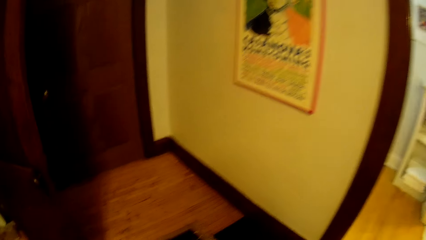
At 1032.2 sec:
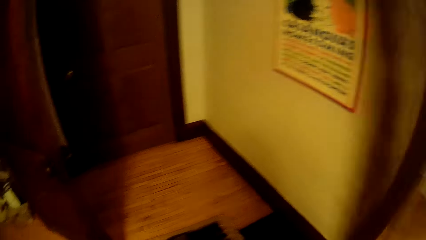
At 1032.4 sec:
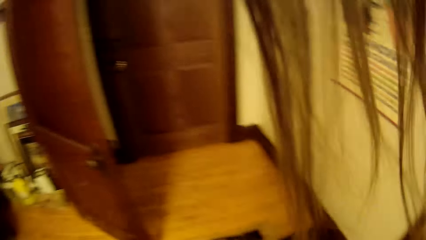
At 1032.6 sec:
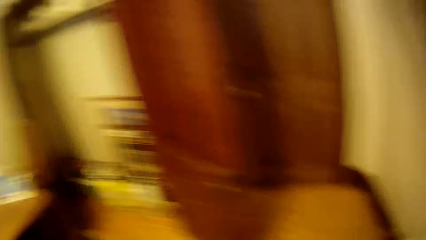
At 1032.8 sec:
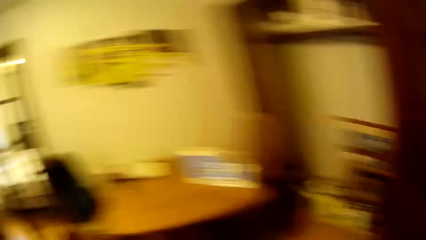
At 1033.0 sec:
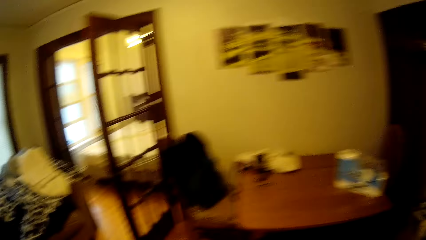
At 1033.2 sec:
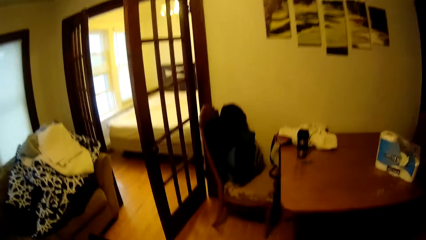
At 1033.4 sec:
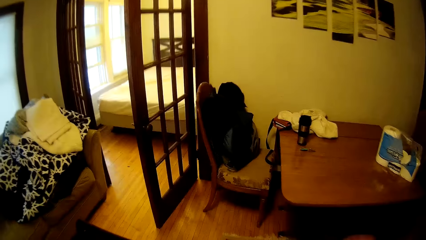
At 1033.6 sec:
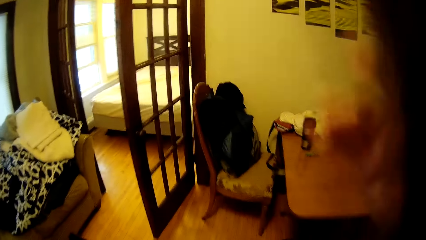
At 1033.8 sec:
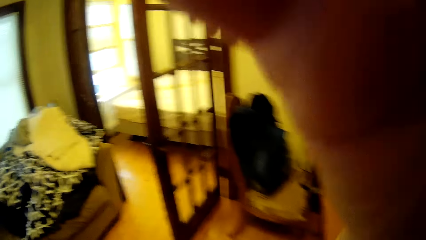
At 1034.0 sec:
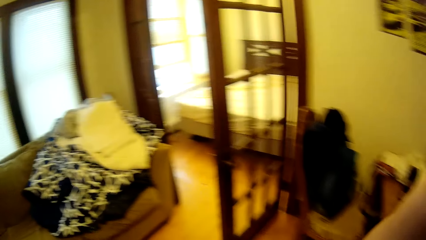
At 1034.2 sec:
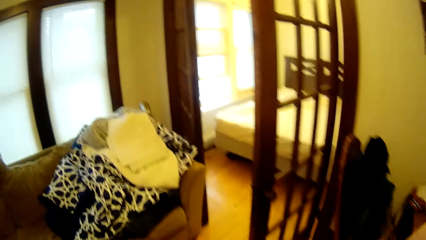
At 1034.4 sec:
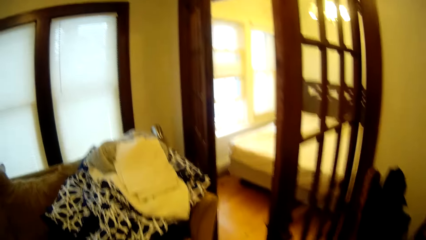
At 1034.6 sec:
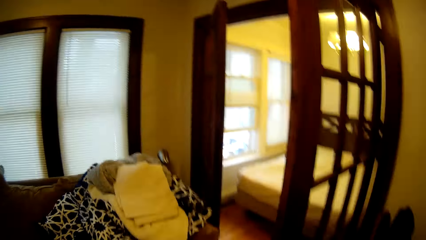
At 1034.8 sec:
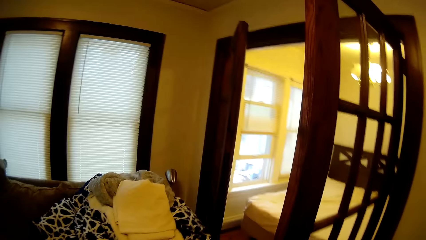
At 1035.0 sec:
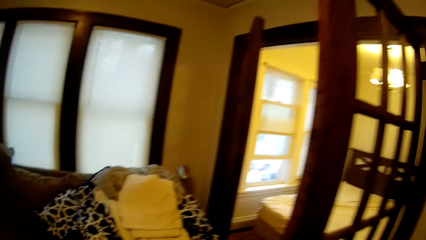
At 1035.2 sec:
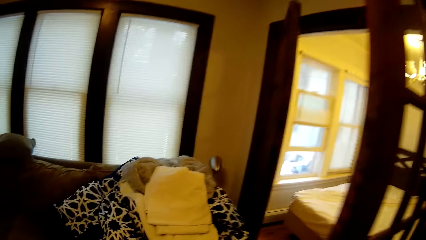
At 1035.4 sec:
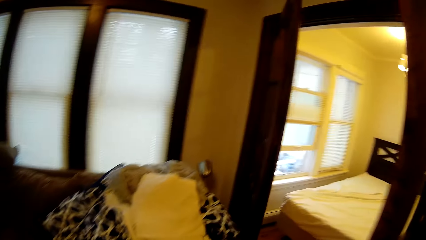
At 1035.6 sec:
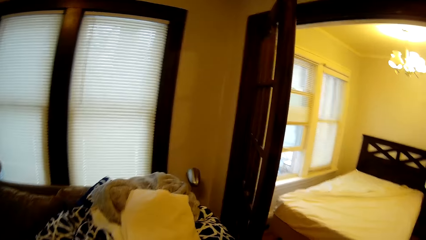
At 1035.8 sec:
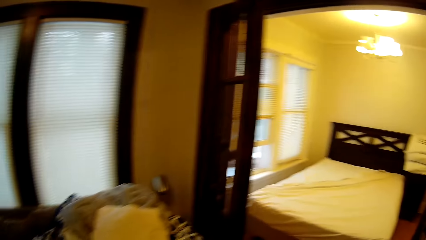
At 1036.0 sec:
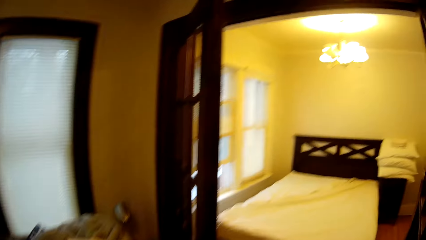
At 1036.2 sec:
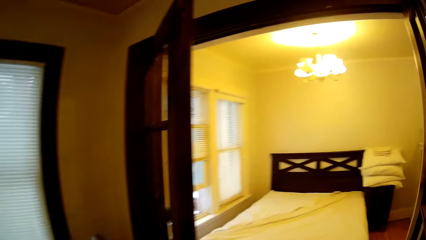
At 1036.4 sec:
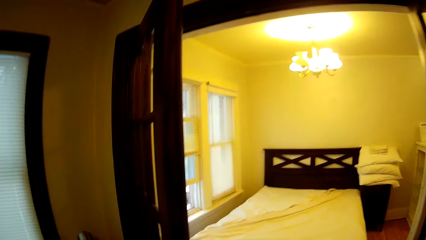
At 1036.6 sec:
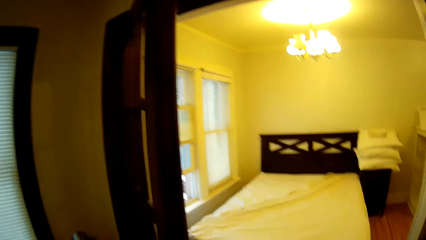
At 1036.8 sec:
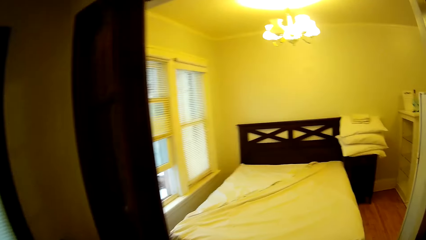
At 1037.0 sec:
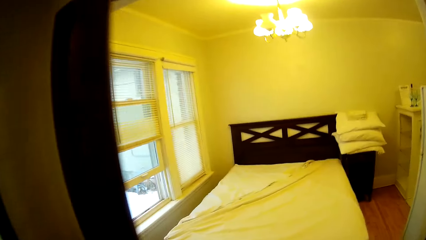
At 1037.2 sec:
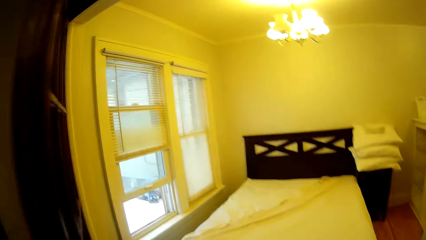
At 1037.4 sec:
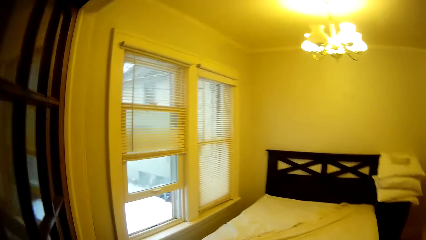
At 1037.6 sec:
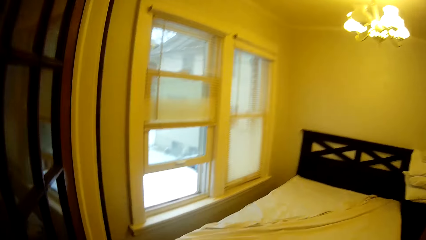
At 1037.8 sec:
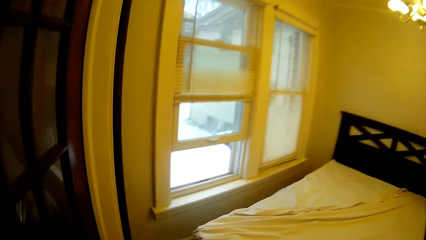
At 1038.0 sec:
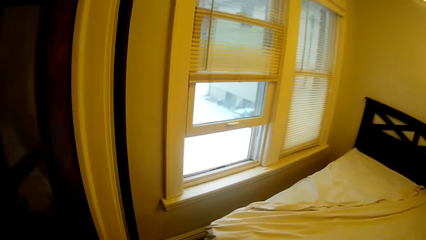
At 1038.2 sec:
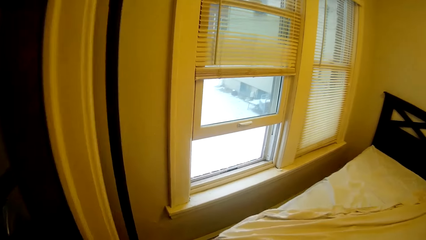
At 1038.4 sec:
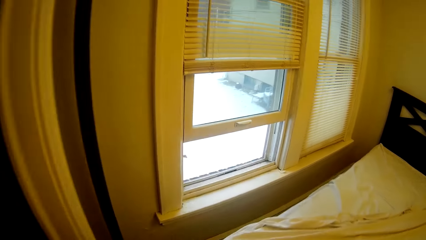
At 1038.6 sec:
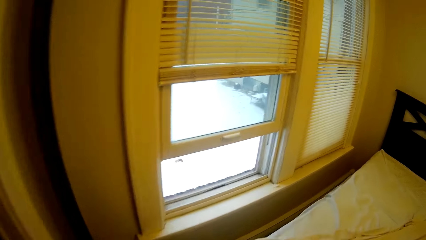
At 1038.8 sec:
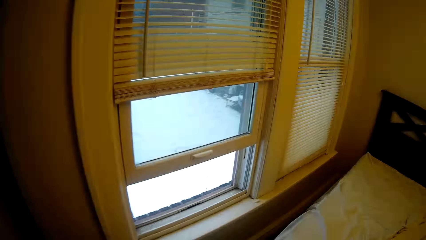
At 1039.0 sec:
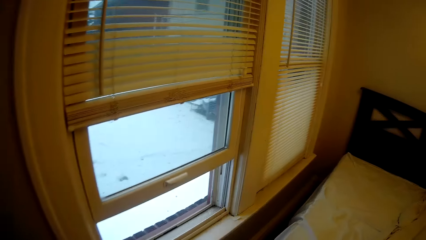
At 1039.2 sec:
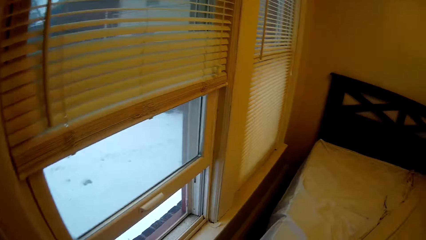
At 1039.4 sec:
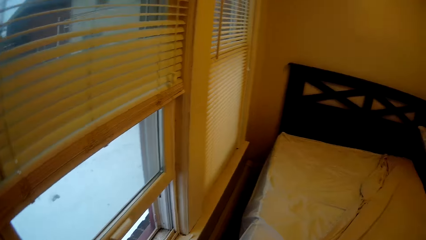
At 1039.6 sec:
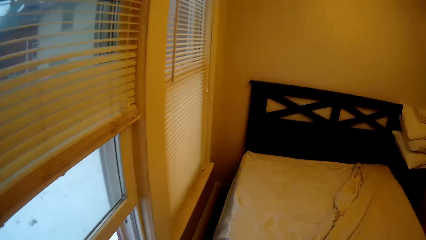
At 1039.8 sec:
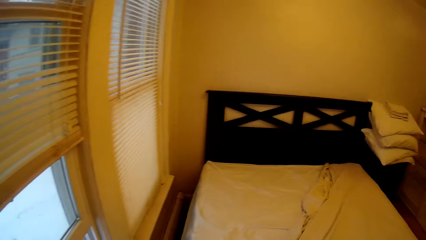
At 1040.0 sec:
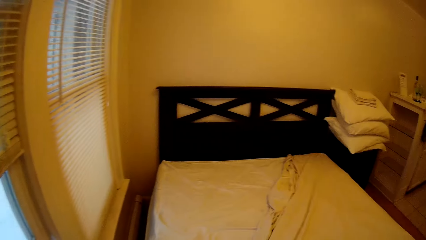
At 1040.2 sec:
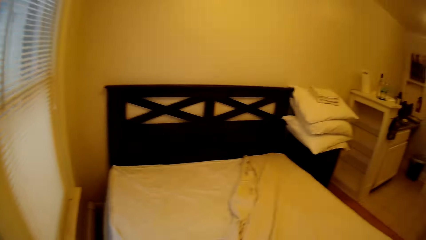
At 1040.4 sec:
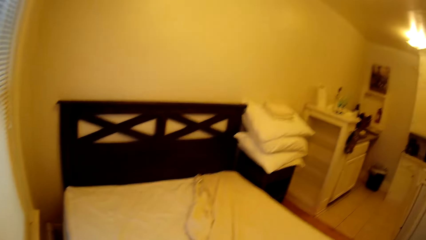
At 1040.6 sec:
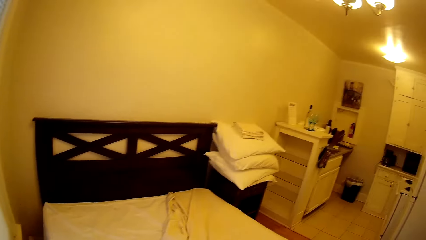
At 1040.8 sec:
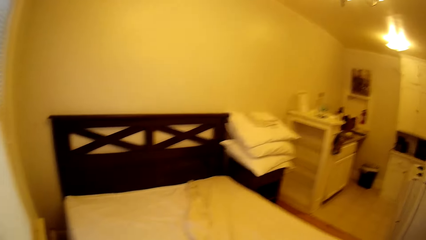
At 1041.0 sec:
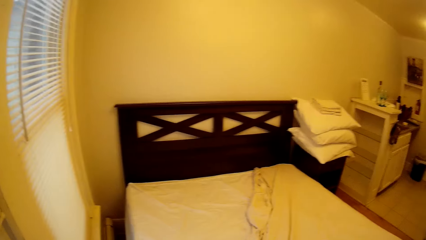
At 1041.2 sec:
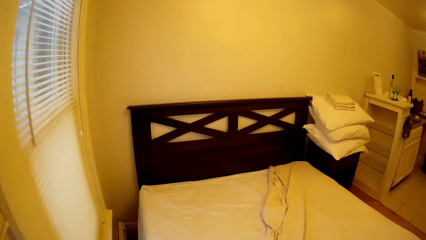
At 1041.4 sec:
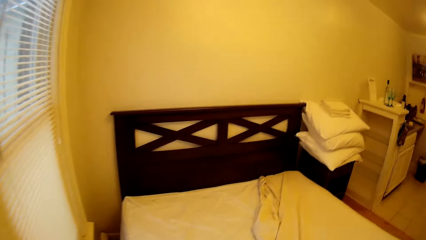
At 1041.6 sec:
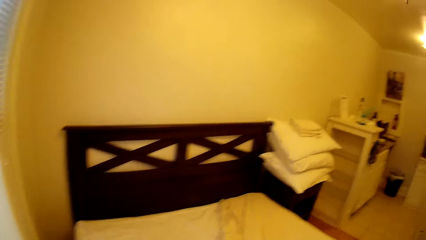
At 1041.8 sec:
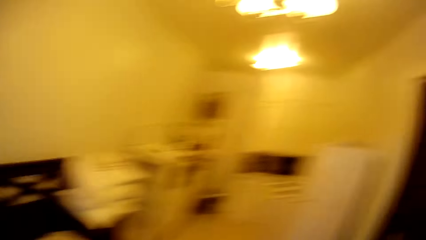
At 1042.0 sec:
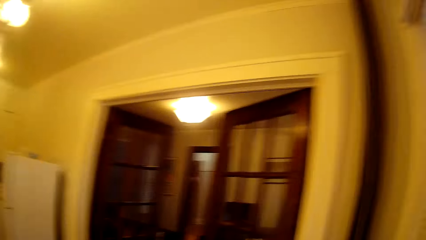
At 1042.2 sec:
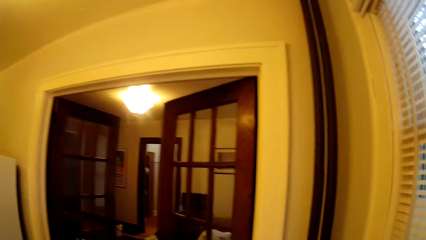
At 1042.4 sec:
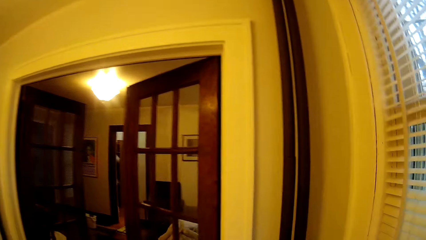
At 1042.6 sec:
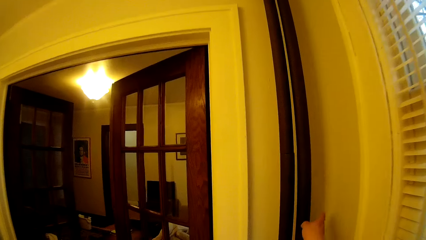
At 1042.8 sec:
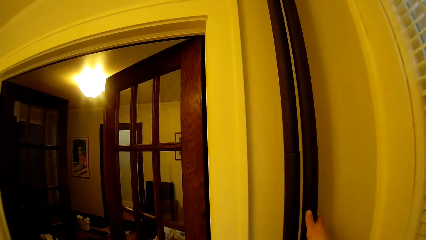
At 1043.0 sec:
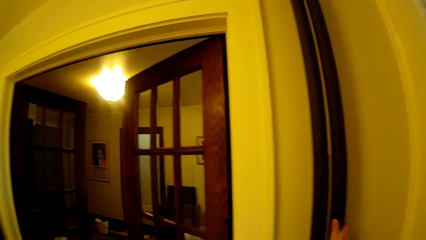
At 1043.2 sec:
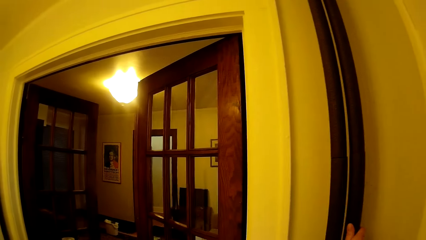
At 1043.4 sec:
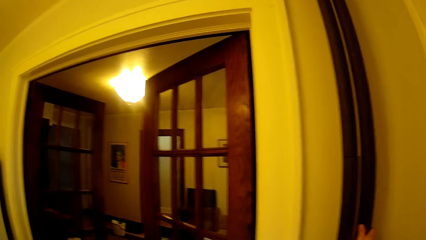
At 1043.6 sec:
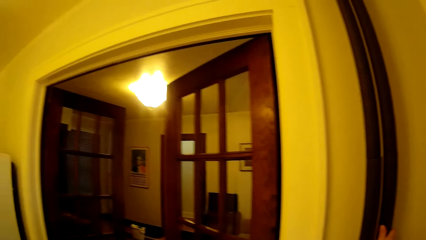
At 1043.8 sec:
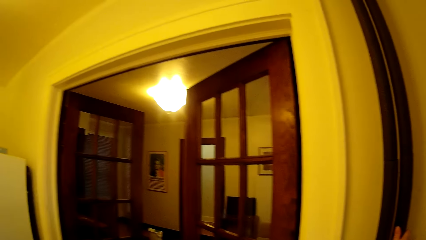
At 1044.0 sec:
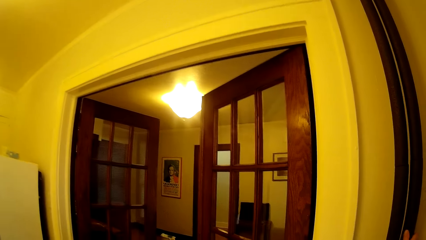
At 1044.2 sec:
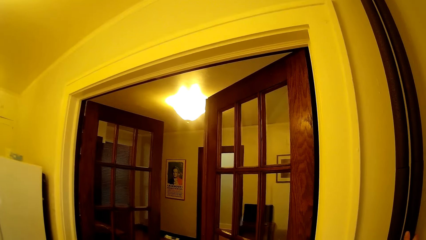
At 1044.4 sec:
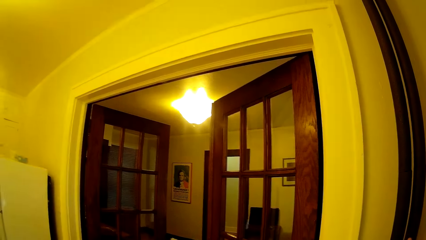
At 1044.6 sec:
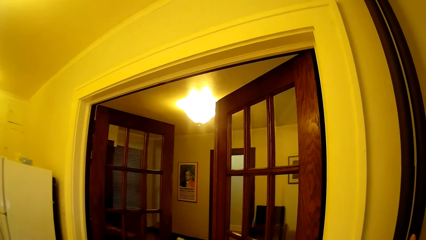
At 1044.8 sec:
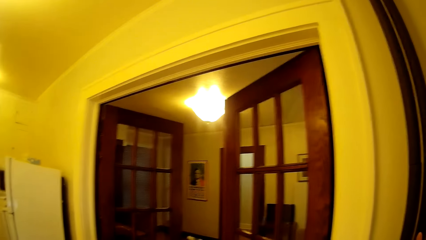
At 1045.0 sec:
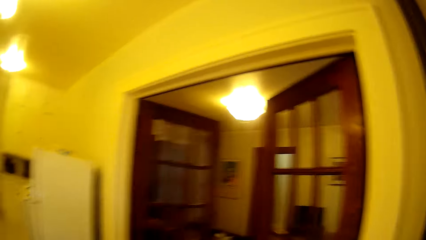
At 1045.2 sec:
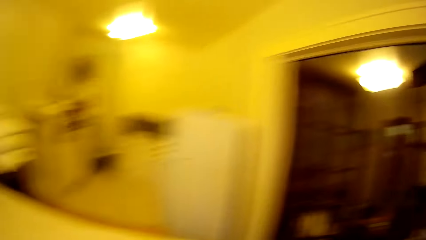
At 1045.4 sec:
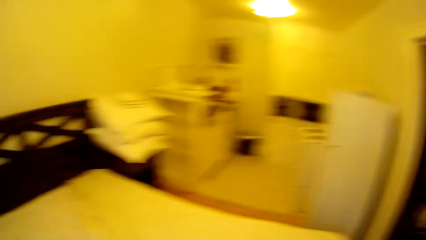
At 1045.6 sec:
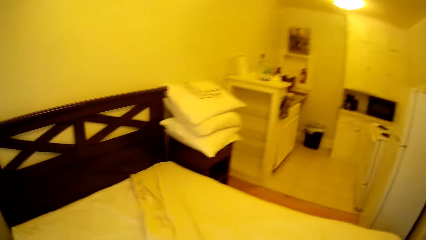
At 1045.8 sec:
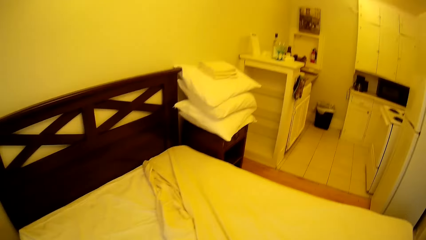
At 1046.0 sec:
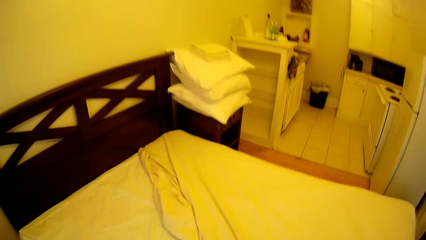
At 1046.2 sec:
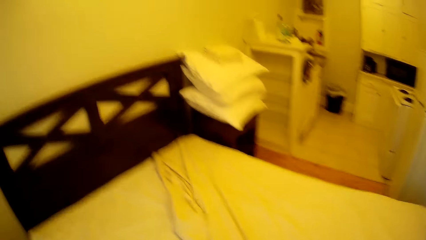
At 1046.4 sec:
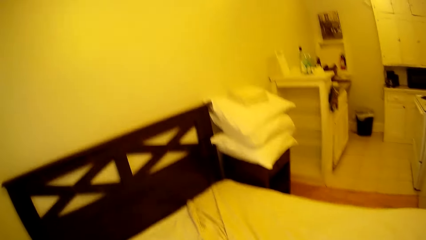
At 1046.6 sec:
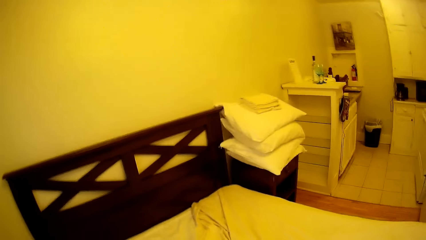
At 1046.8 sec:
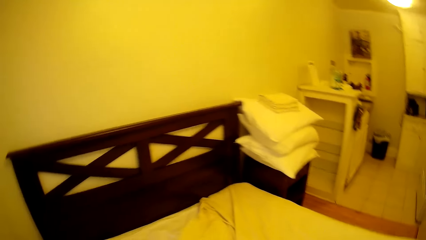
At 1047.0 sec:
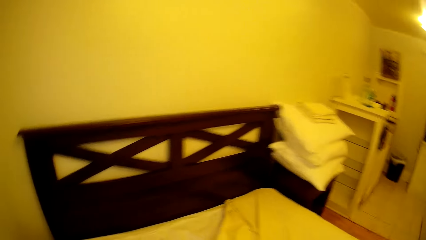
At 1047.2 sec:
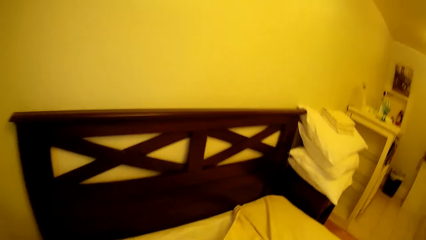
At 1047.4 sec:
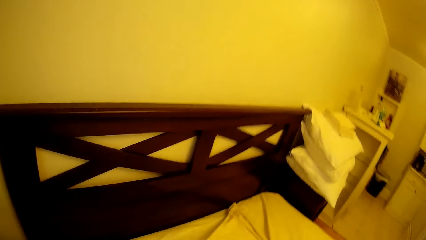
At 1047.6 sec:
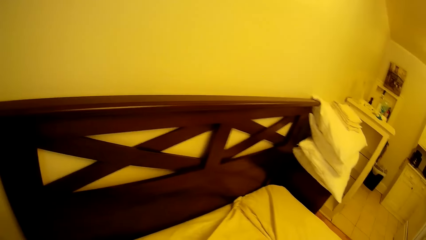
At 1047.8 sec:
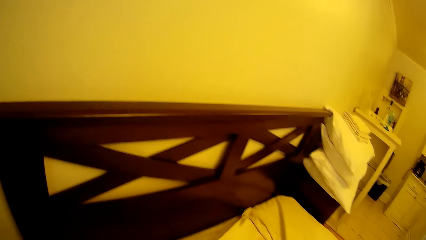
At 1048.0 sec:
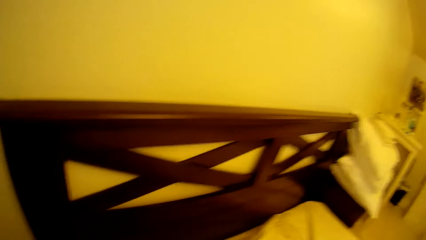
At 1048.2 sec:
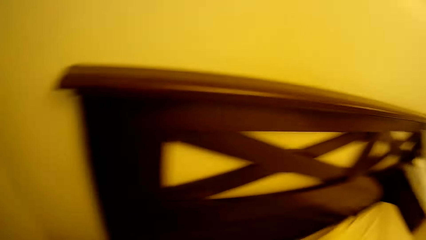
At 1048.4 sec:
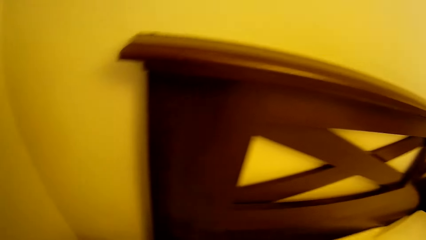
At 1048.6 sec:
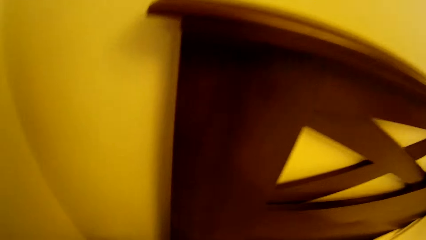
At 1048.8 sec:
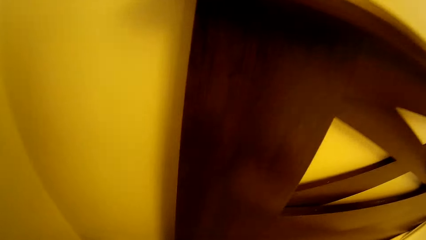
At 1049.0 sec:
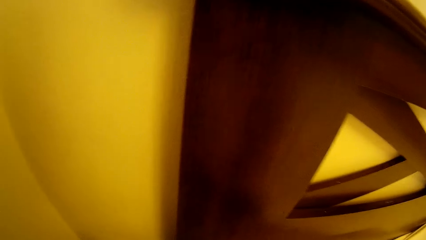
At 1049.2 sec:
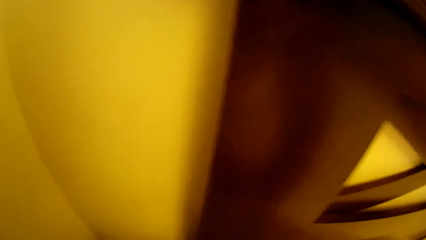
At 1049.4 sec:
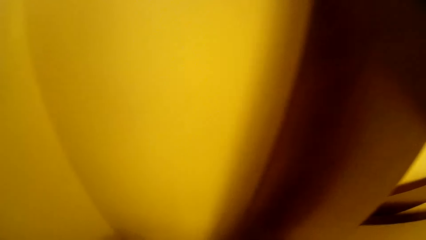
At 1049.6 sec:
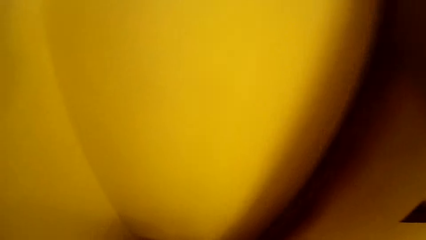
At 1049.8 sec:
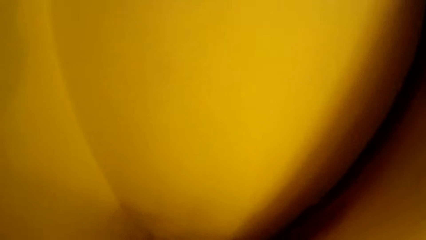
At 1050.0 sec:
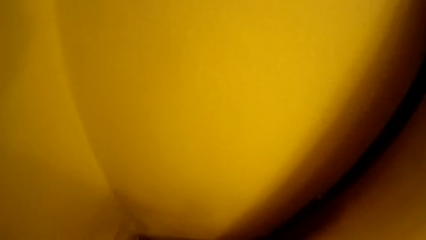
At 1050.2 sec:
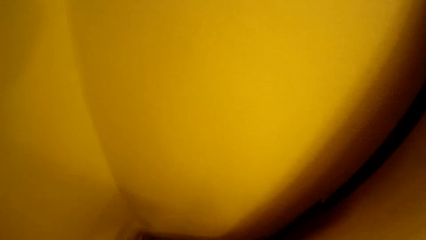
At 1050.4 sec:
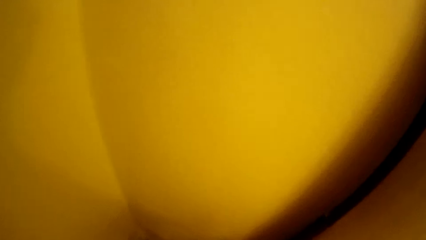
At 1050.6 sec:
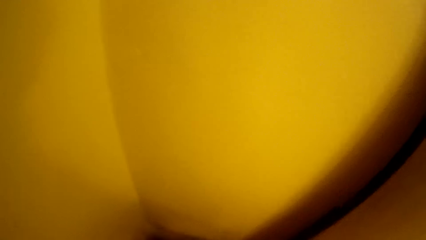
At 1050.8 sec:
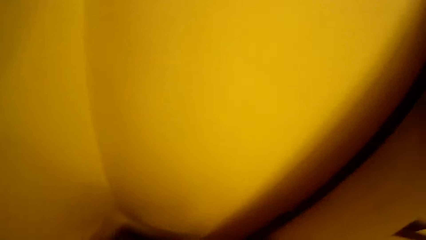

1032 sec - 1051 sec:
The camera wearer adjusts their hair. They walk towards the bed. They walk into the sitting room. They walk into the bedroom. They look around in the house. They hold a pole. They bend towards the bed. They make the bed.
